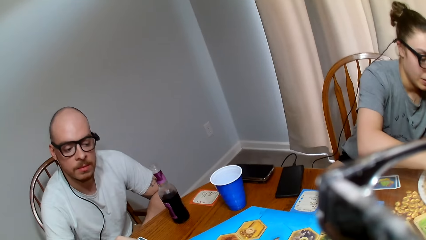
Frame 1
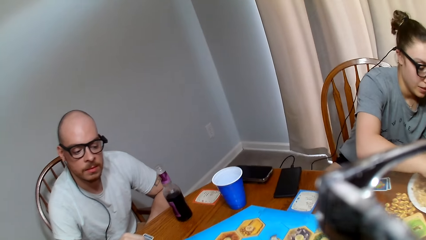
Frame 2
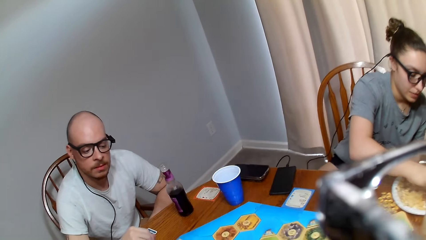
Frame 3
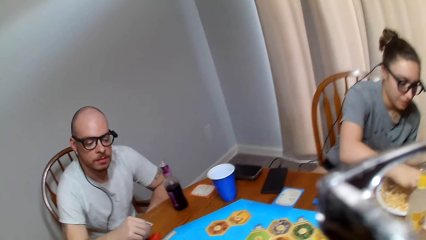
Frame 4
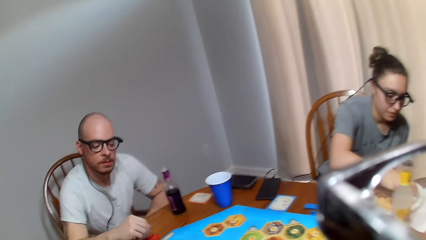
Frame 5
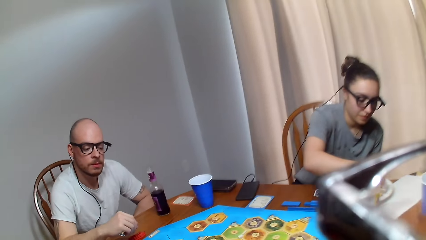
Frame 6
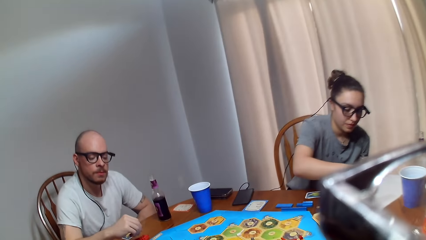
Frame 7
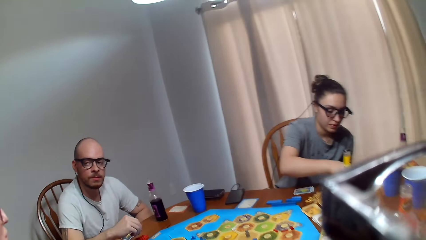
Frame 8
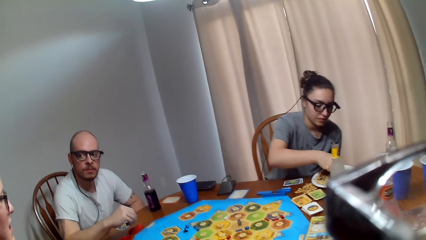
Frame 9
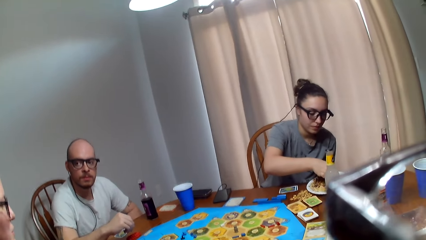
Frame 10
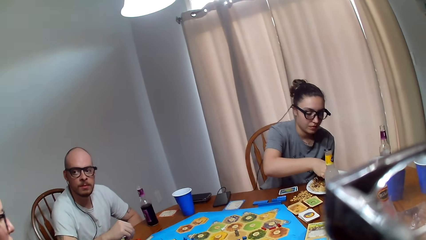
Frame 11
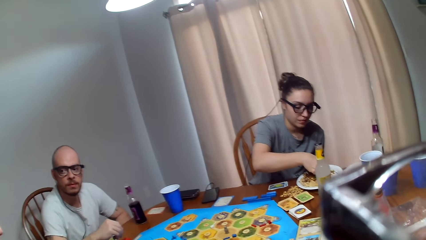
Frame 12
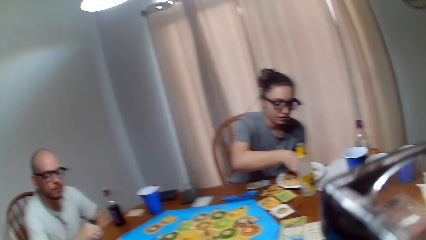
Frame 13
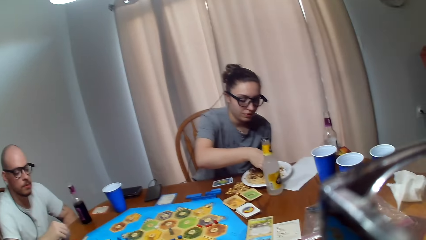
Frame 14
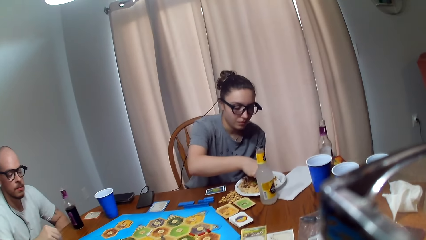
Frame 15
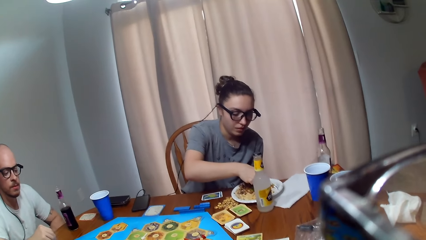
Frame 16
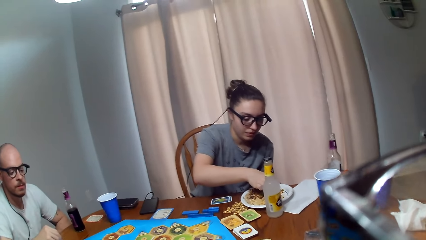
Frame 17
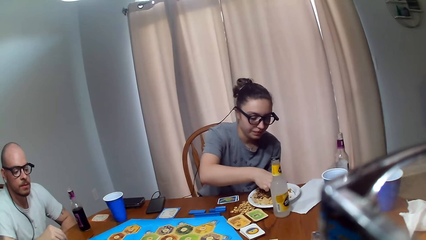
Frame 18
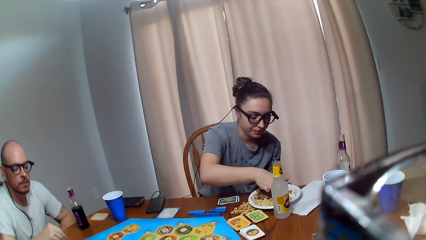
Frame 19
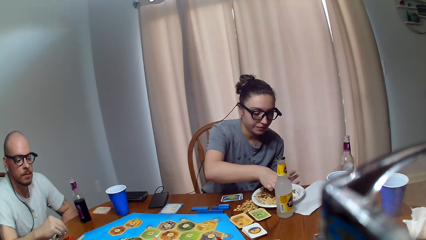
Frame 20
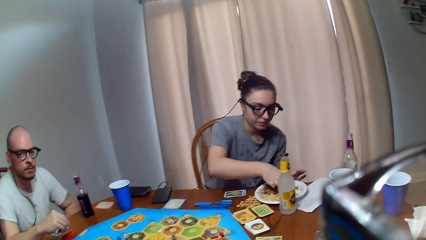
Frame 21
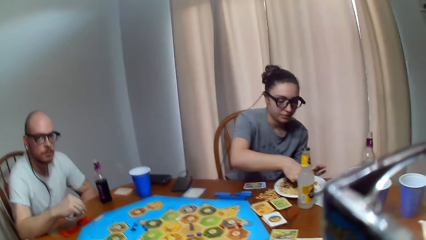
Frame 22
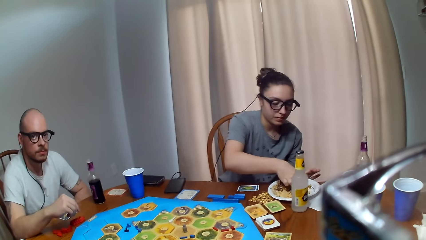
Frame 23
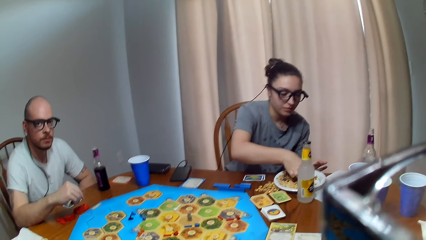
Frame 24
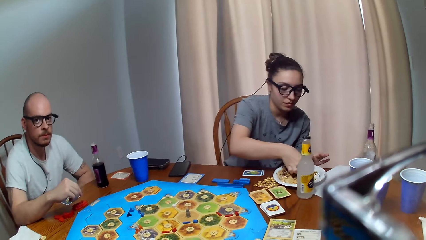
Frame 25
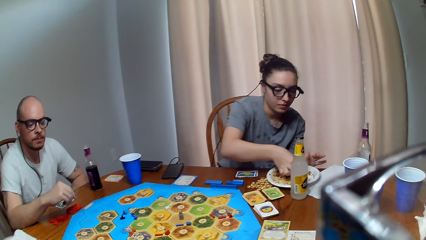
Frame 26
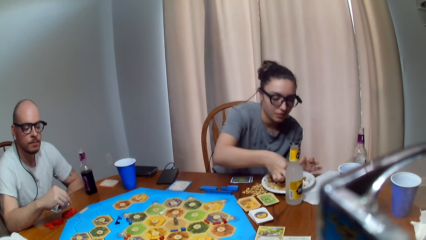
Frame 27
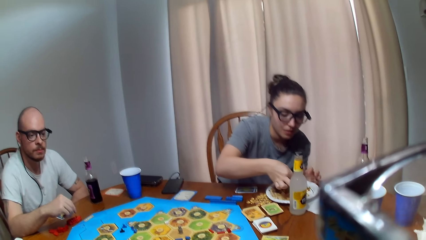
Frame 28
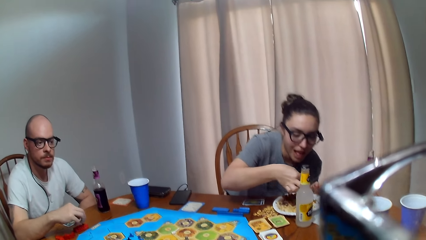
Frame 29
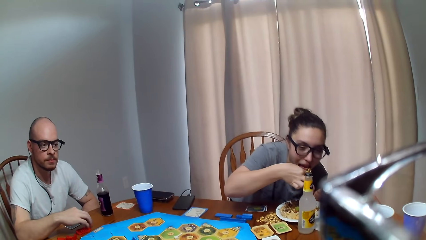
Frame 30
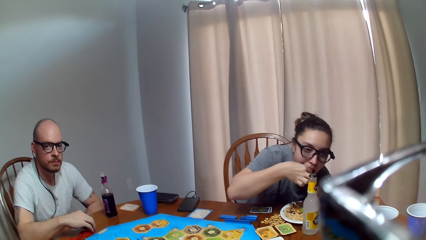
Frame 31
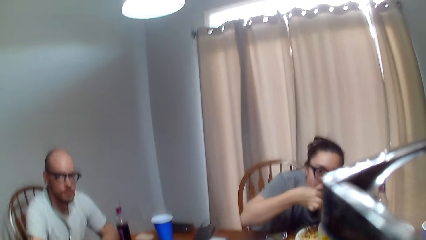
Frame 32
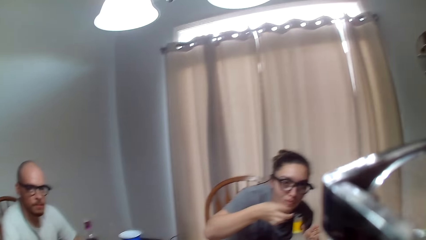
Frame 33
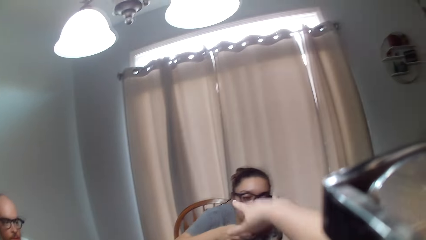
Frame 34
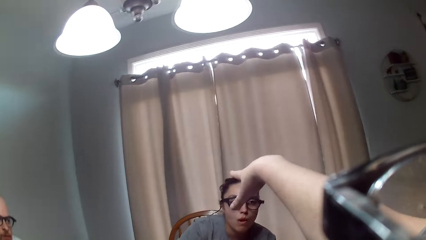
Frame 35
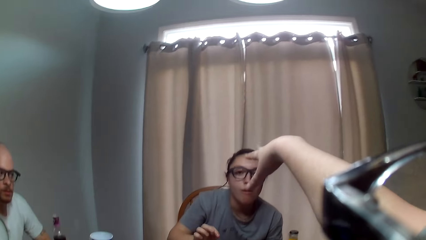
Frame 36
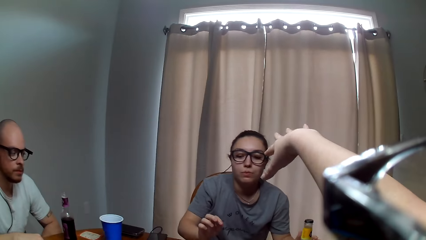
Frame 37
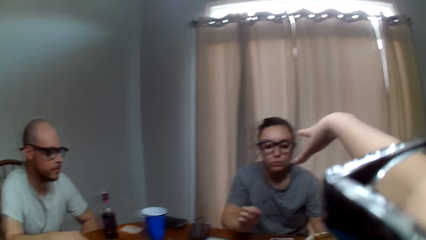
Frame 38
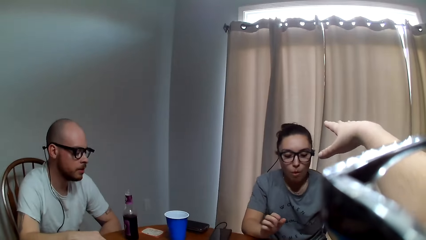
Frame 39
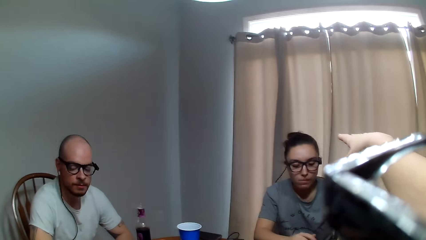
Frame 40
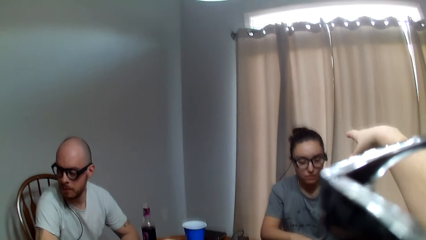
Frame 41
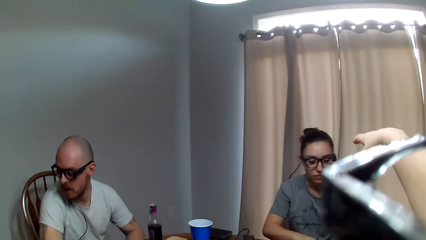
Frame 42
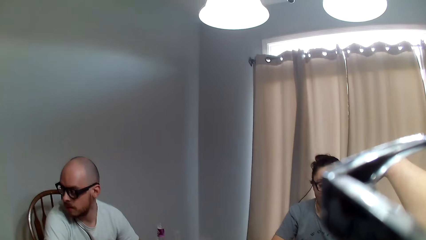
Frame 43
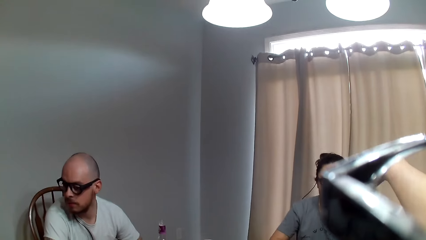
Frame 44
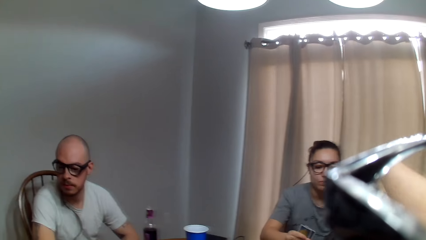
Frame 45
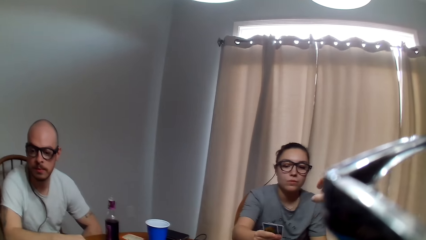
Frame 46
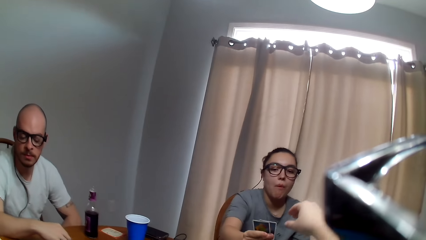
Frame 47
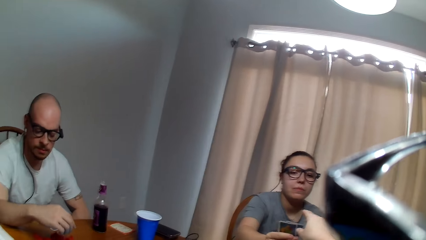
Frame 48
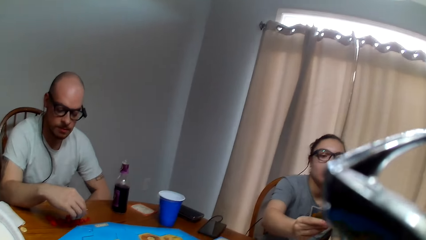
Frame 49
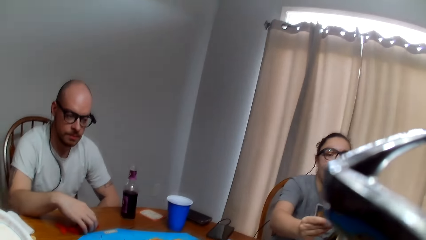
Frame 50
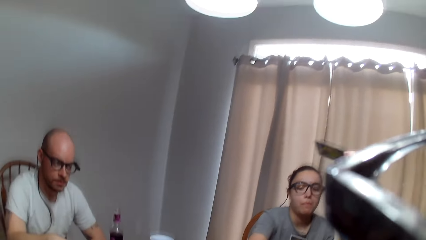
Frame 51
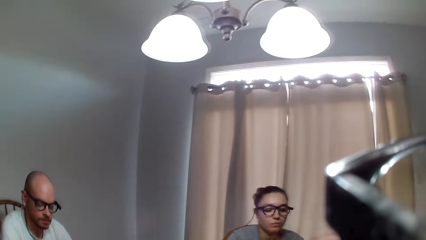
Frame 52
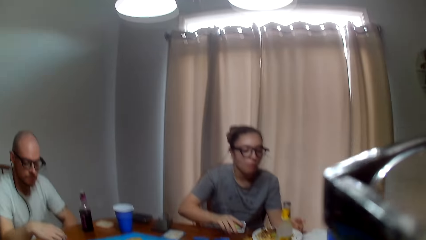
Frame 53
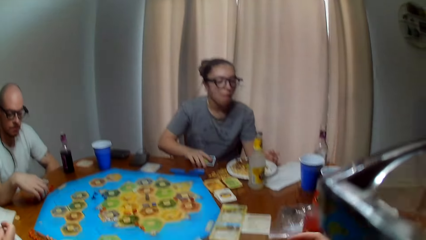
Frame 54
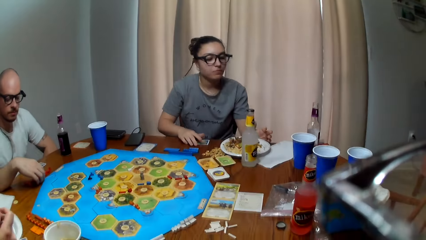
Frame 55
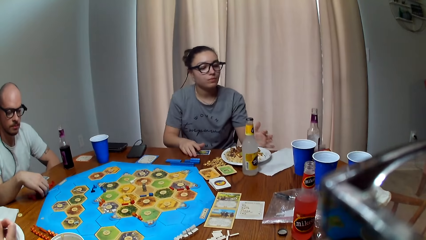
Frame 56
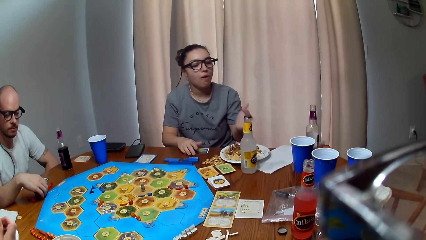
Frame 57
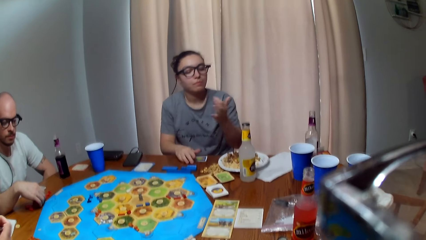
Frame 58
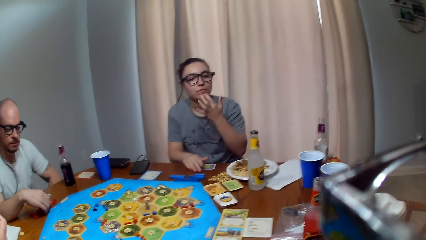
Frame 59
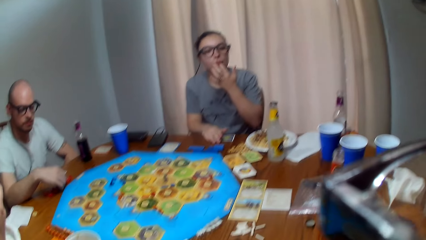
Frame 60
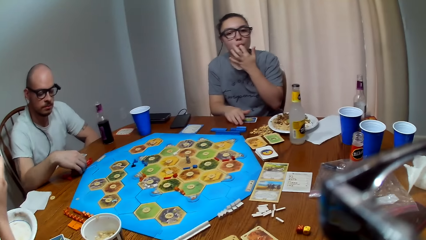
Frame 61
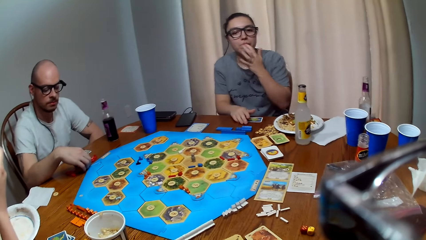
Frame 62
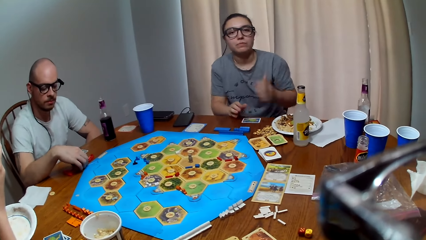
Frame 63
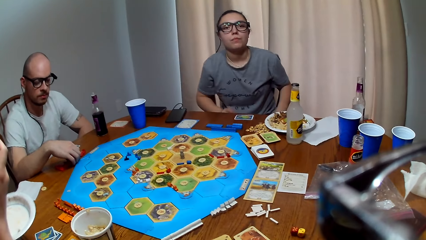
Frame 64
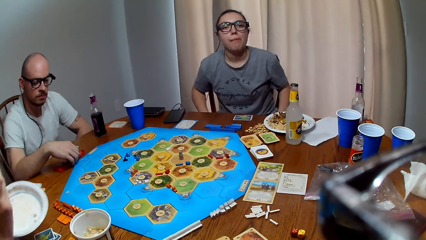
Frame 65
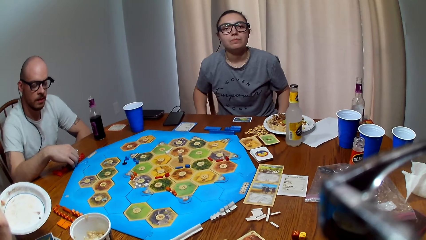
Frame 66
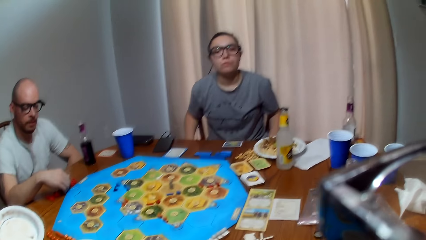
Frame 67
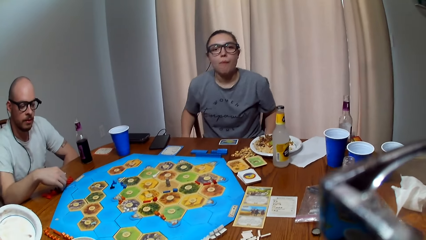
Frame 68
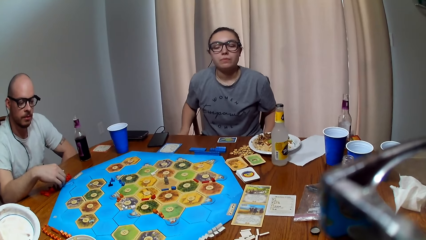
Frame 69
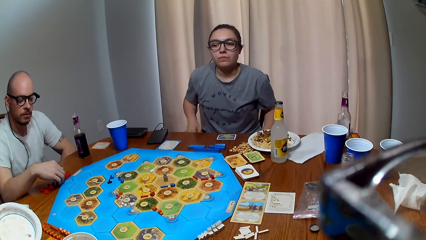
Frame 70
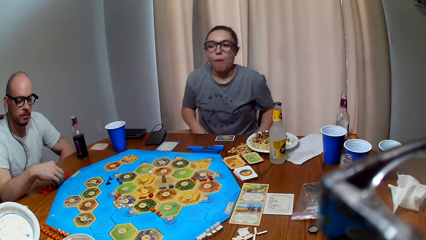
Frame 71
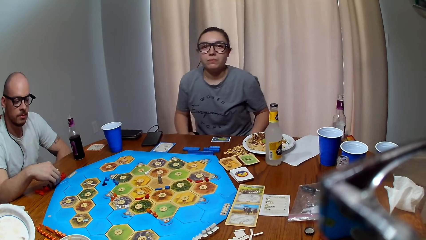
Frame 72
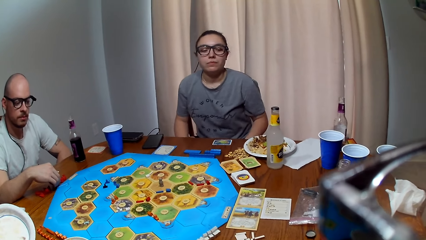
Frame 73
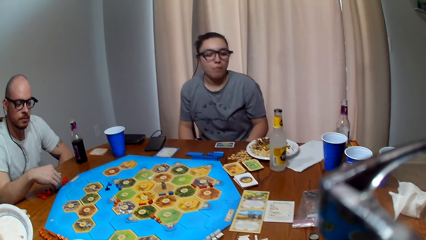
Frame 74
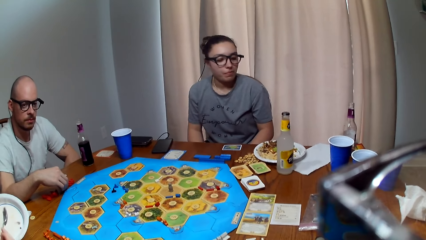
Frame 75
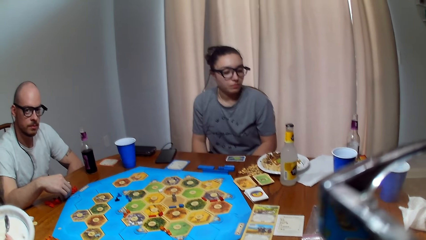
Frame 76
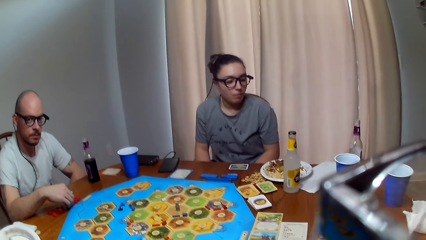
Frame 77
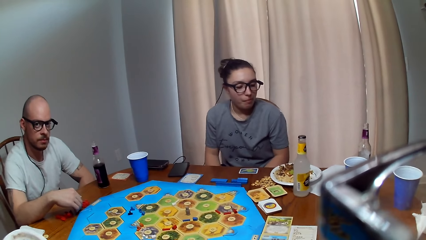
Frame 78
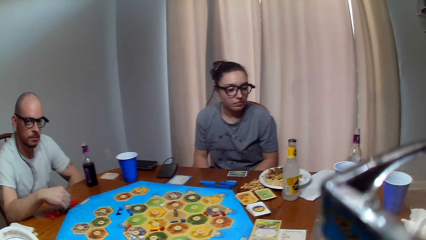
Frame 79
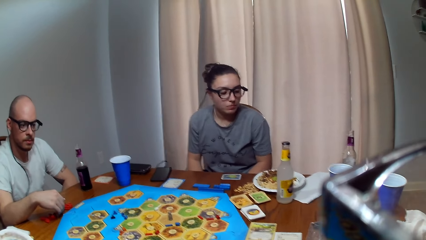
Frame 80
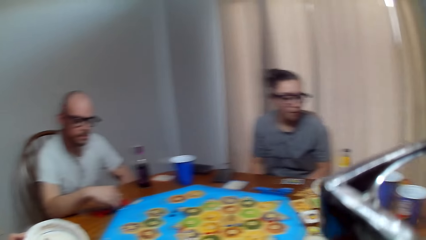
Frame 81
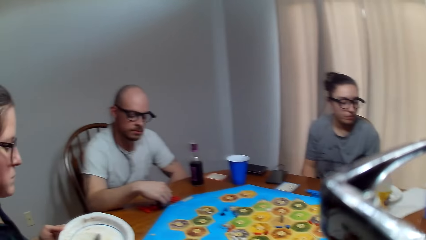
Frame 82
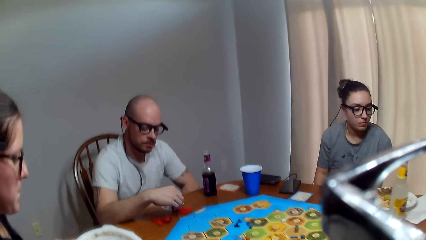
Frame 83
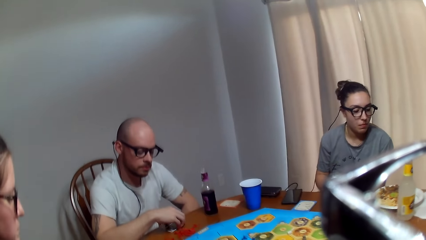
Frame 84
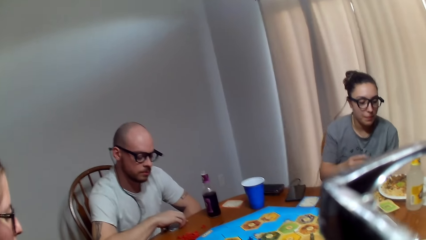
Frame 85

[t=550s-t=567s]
A woman picks food on the plate. The camera wearer makes a sound. She speaks to another woman. The first woman eats food. The camera wearer speaks to the first woman. She stretches out her hand. The first woman hands out a card to the camera wearer. The camera wearer picks the card from the first woman. The other woman holds a bowl. The first woman licks her finger. The camera wearer speaks to a man and the first woman. The other woman stares at the bowl. The man collects the cards on the table.
